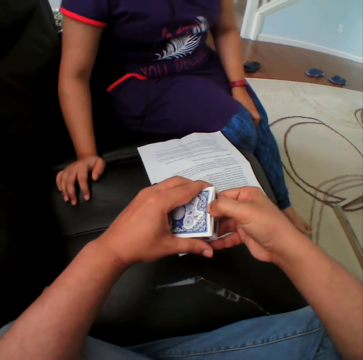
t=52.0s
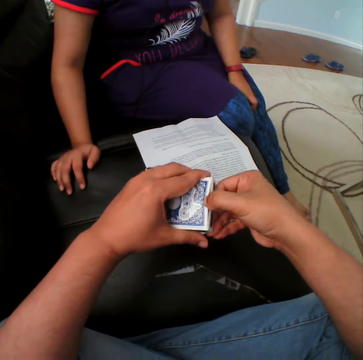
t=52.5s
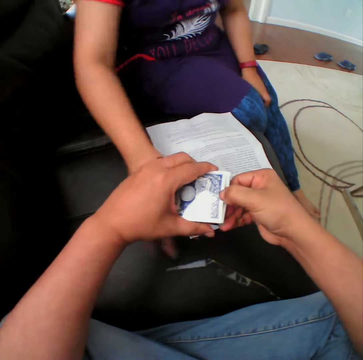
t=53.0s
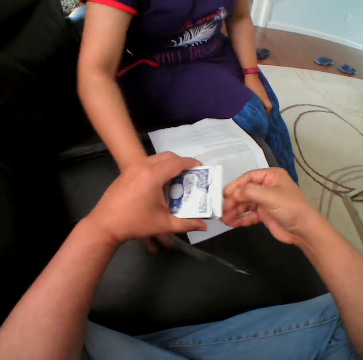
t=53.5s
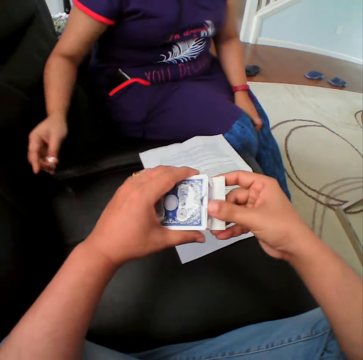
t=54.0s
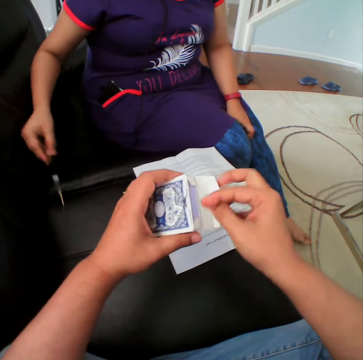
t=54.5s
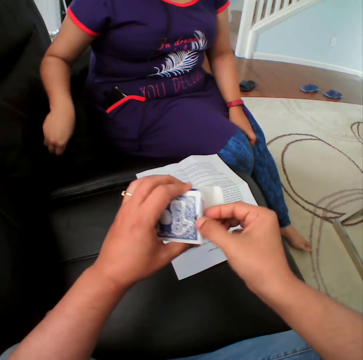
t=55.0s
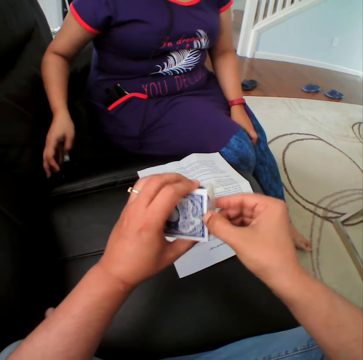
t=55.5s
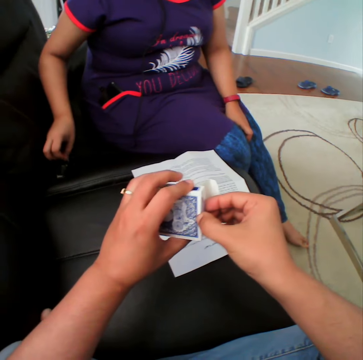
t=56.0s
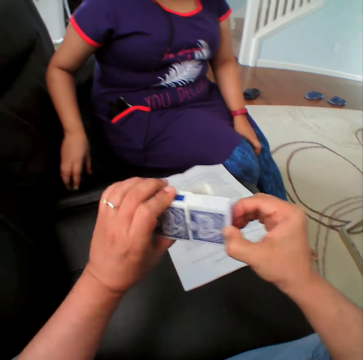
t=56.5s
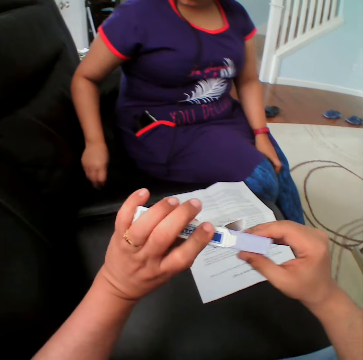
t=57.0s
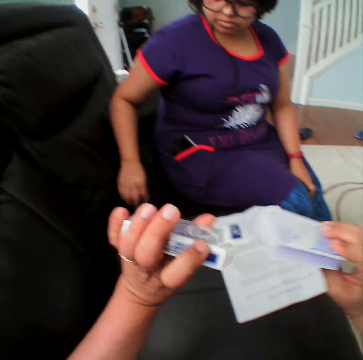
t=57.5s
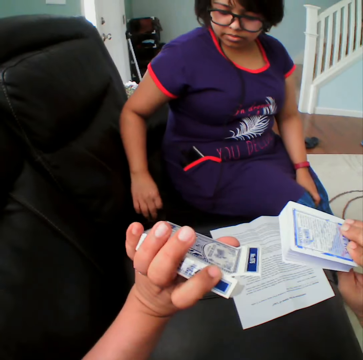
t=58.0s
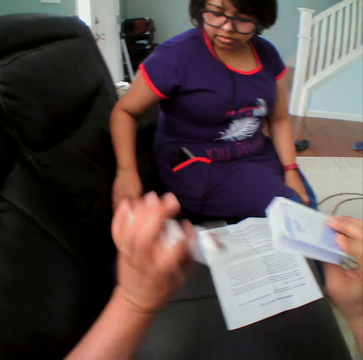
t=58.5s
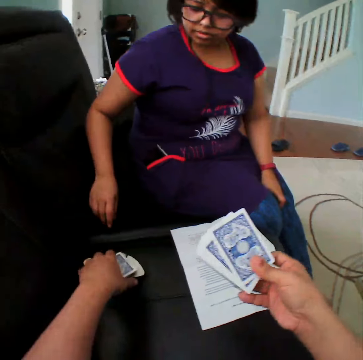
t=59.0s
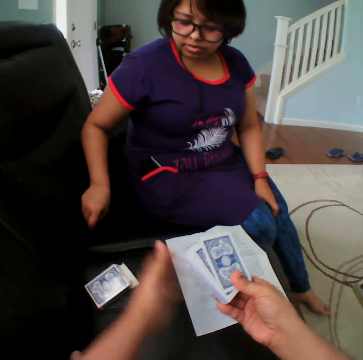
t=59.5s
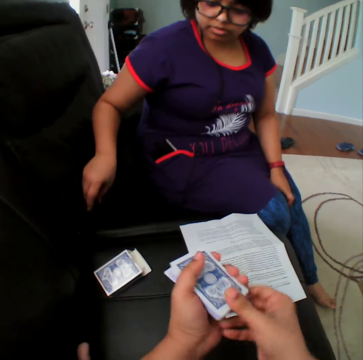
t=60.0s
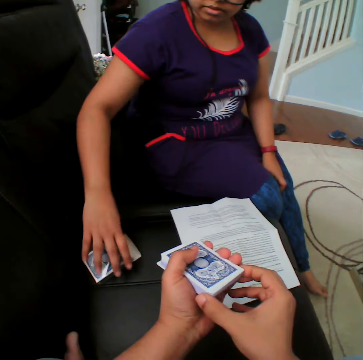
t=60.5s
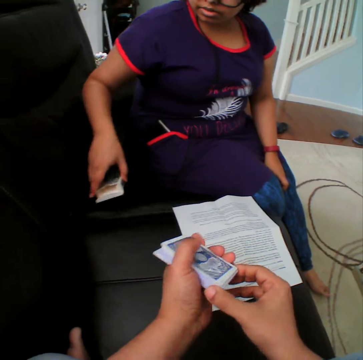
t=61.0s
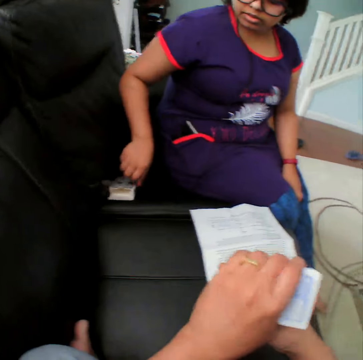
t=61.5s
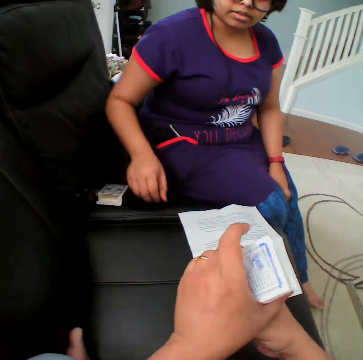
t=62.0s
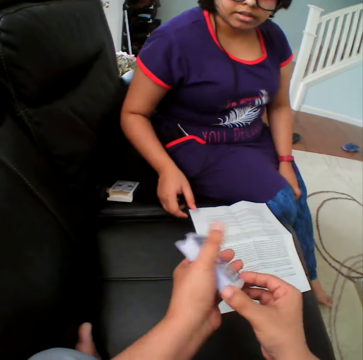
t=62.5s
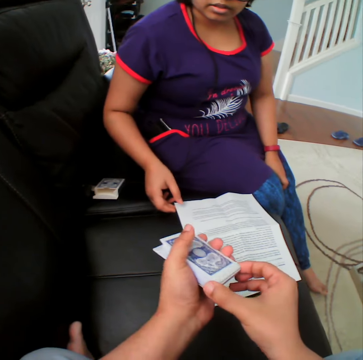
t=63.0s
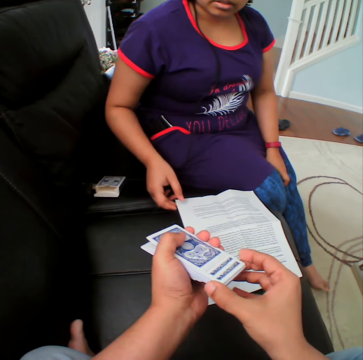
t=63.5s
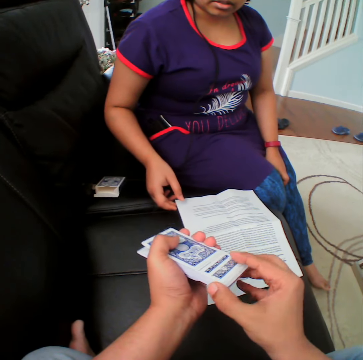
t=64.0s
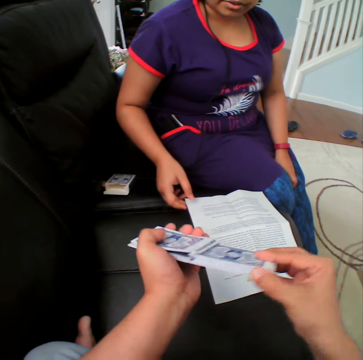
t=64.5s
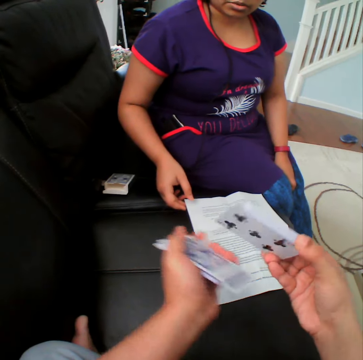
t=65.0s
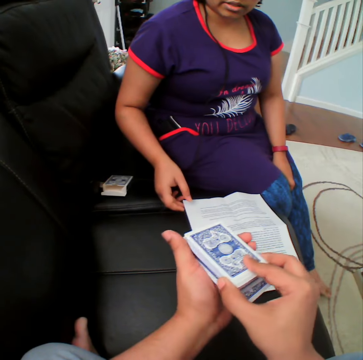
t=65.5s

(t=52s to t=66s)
A person picks up the tape. The camera wearer removes the cards inside the box. The person picks up the cards from the box. The camera wearer places the box in the couch. The person picks up the box, moves the box in the couch, and puts the box down. The camera wearer reshuffles the cards.

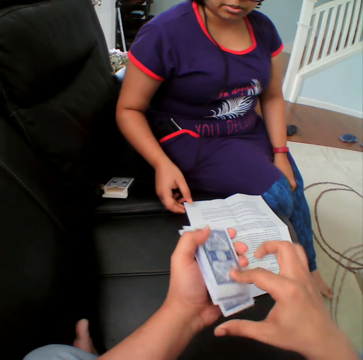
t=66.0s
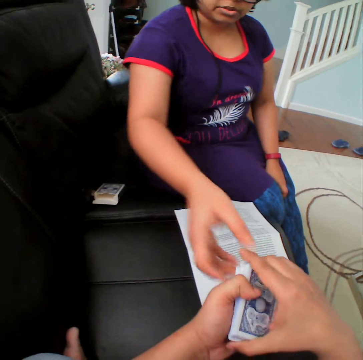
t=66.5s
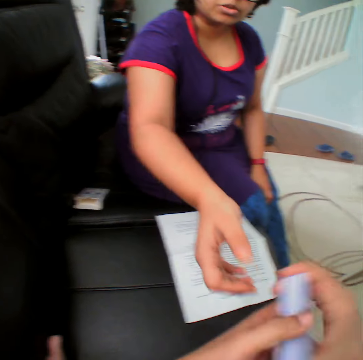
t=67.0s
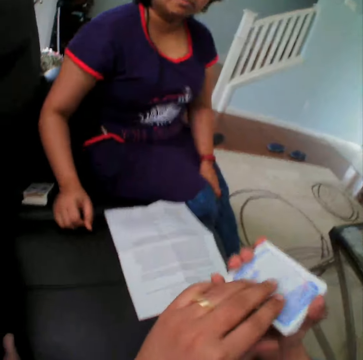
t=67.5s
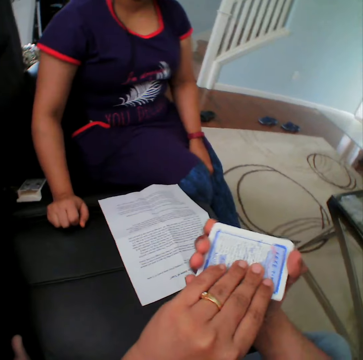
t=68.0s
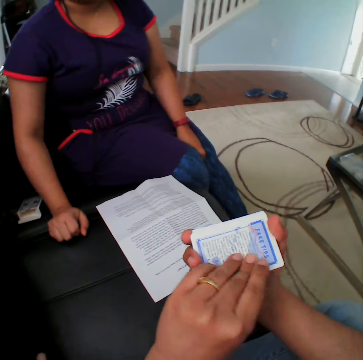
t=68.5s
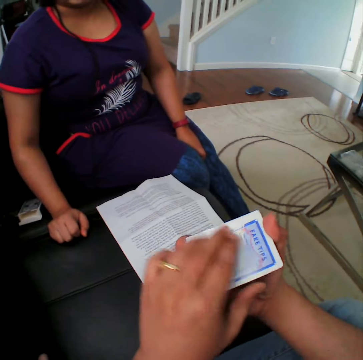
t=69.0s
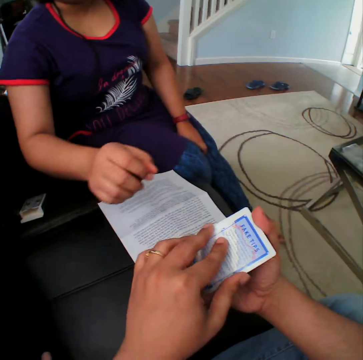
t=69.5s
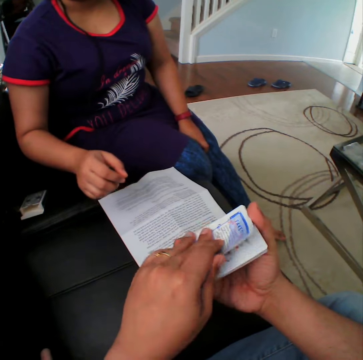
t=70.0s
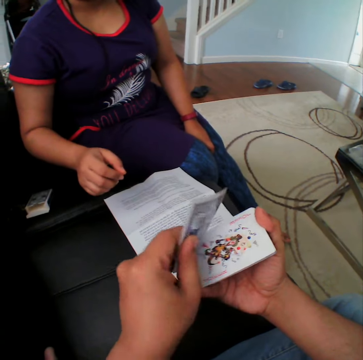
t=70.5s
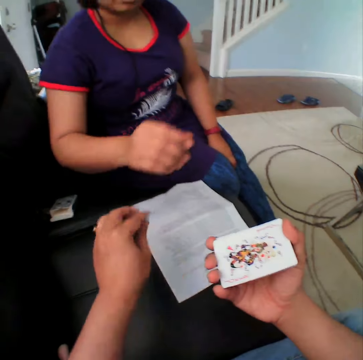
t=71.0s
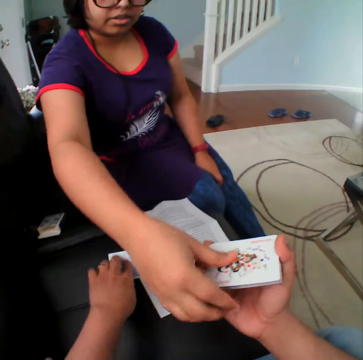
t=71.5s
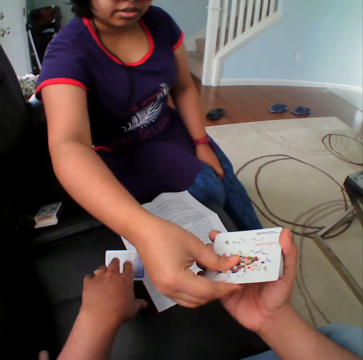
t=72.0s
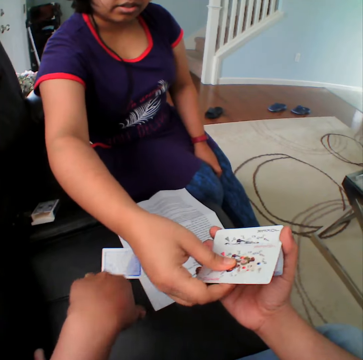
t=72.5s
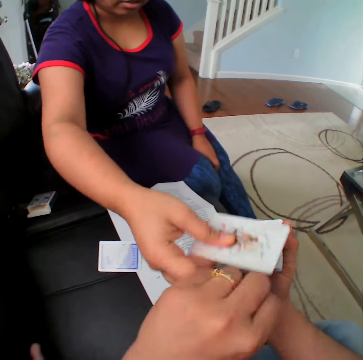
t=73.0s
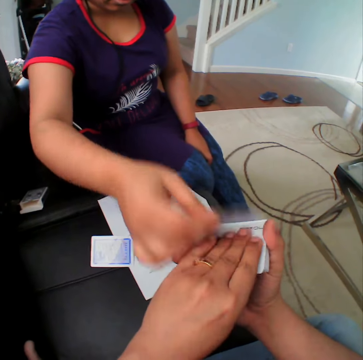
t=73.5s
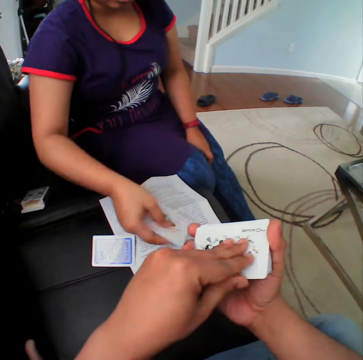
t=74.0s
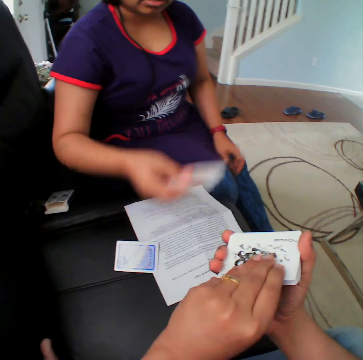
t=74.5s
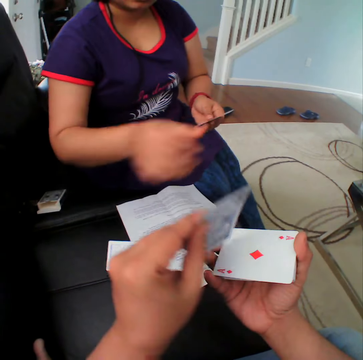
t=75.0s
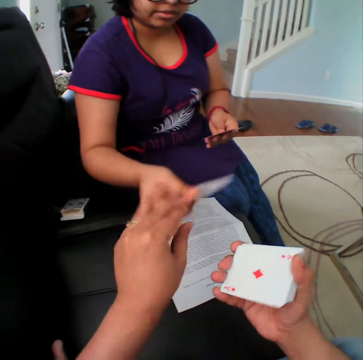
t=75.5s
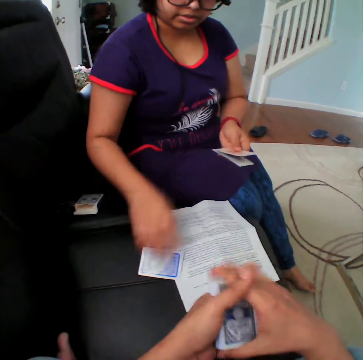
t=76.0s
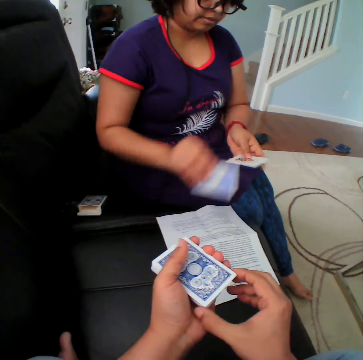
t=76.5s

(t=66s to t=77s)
A person holds the cards from a man. The camera wearer removes the outer cover from the cards. They put the outer cover down and put some cards in the couch. The person picks up the cards from the camera wearer. The camera wearer gives the card to the person. The person picks the cards down.

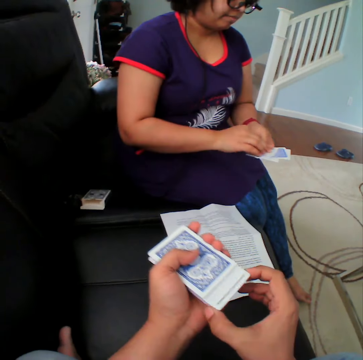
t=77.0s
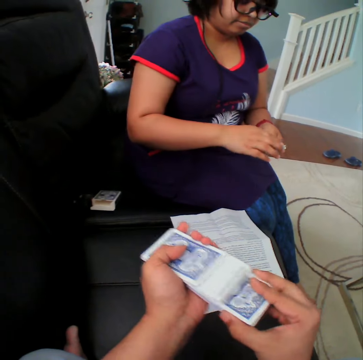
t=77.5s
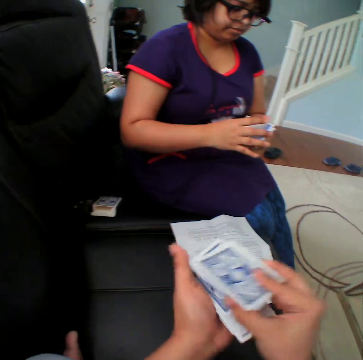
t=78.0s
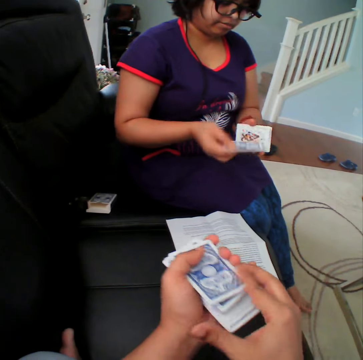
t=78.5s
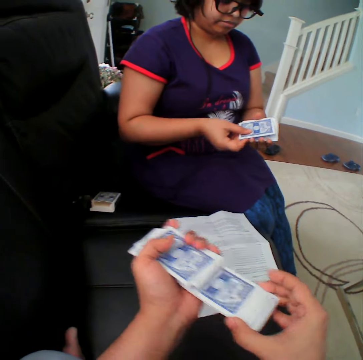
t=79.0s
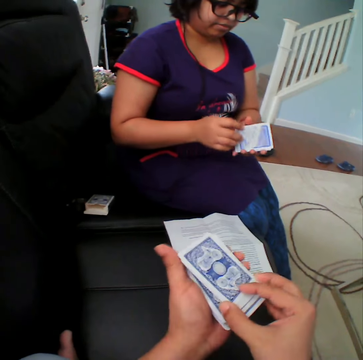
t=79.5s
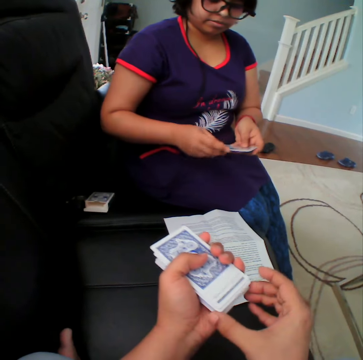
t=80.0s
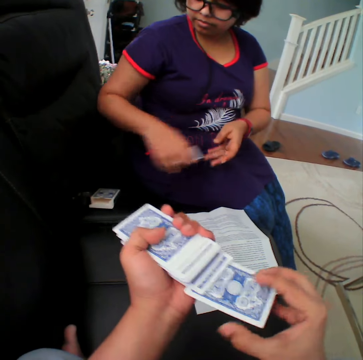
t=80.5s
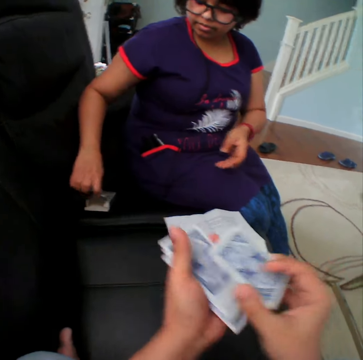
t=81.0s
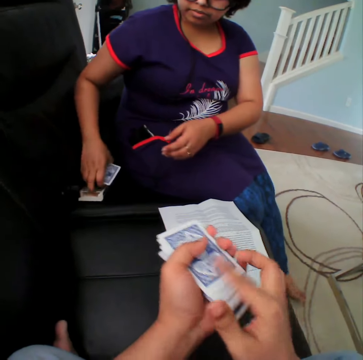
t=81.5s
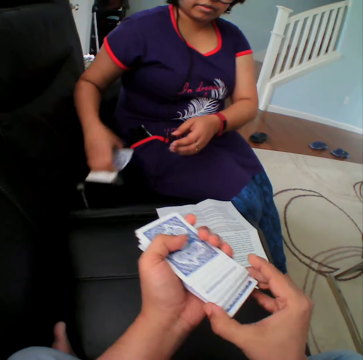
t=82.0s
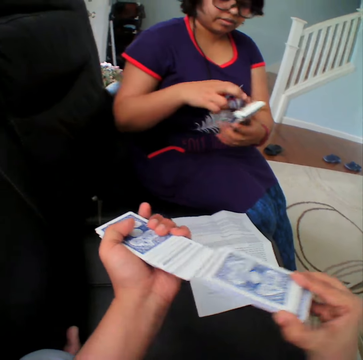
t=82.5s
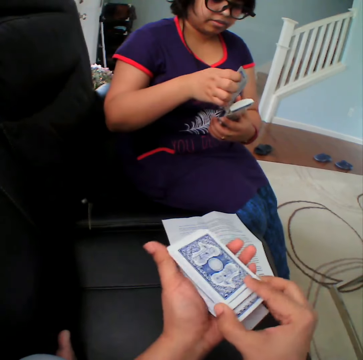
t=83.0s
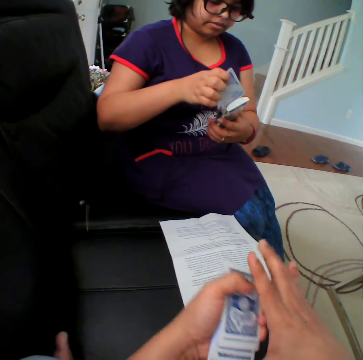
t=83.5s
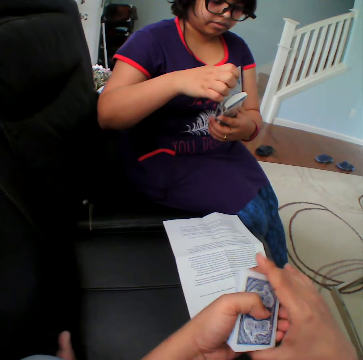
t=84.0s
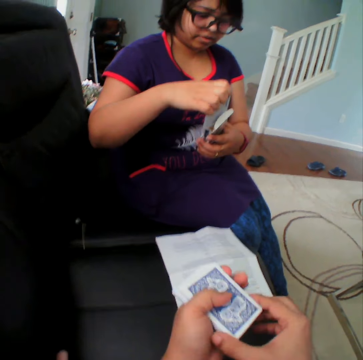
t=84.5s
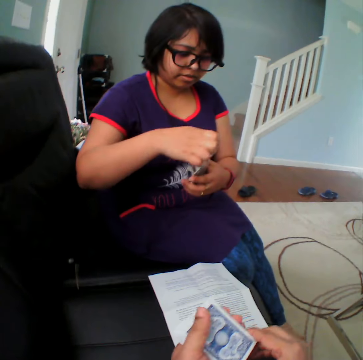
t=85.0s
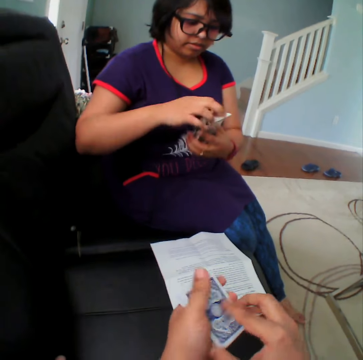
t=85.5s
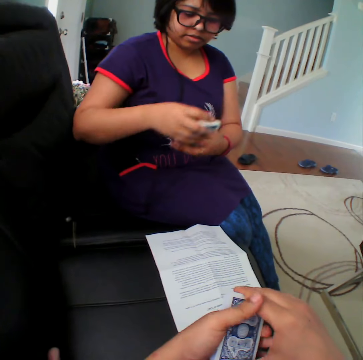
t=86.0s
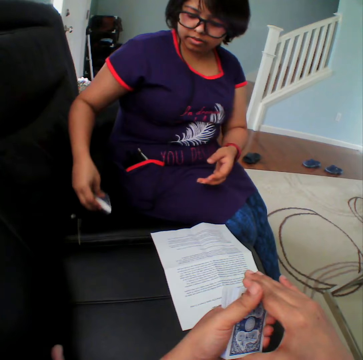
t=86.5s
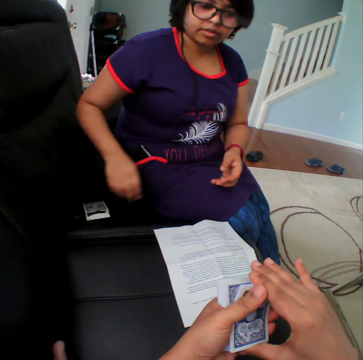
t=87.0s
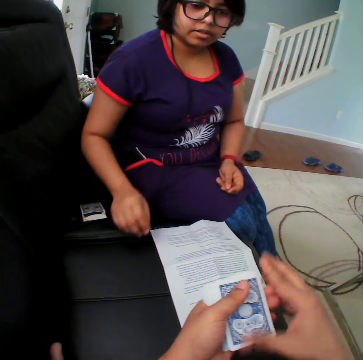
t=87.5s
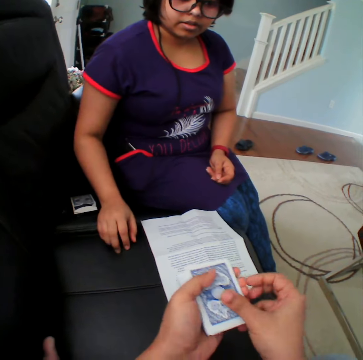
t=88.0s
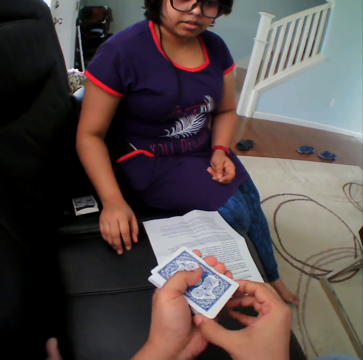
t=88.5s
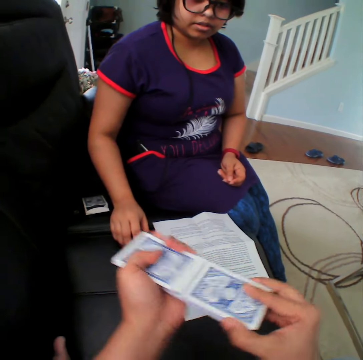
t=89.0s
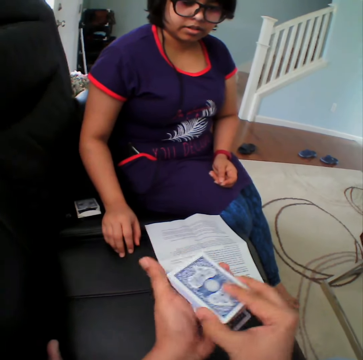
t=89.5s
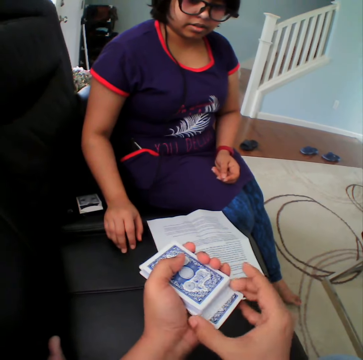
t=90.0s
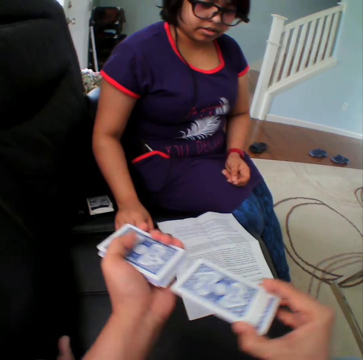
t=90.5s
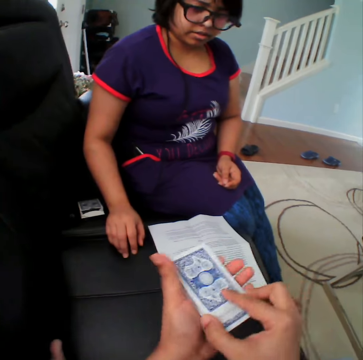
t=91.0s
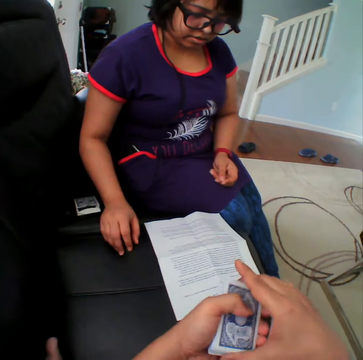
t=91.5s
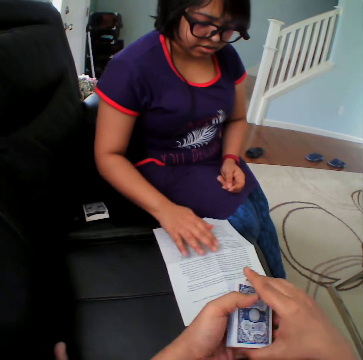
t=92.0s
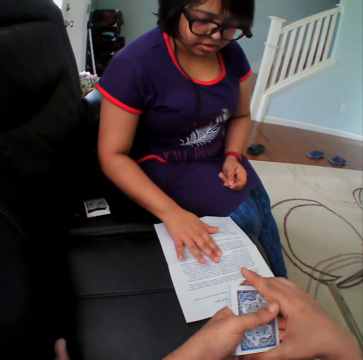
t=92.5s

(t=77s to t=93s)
The camera wearer reshuffles the cards. A person puts the cards down, picks up the card box, puts the cards inside the box, and places the box in the couch. The camera wearer reshuffles the cards.
